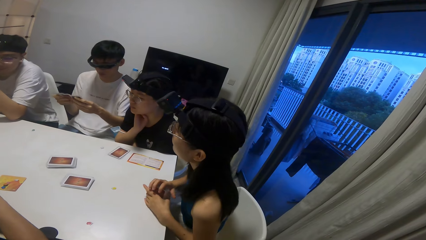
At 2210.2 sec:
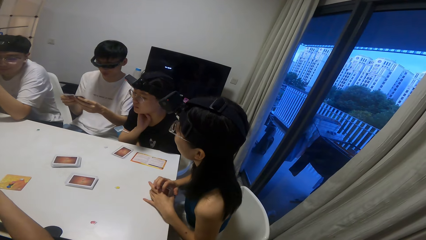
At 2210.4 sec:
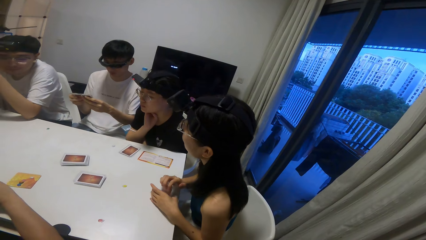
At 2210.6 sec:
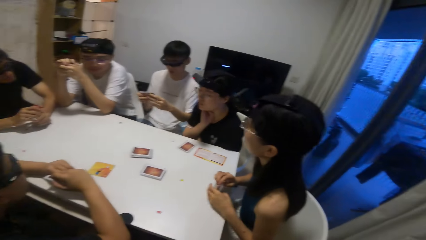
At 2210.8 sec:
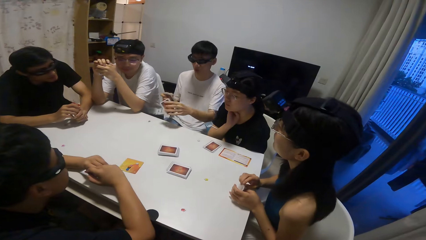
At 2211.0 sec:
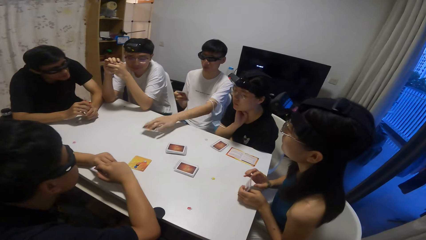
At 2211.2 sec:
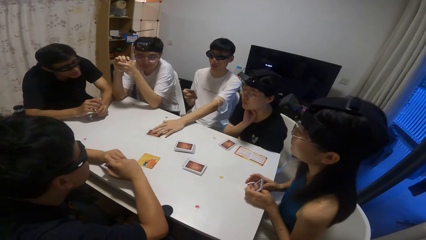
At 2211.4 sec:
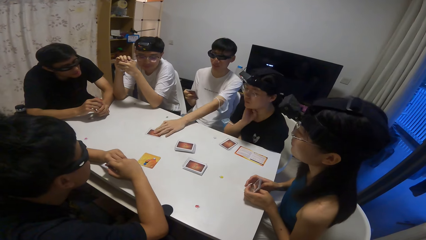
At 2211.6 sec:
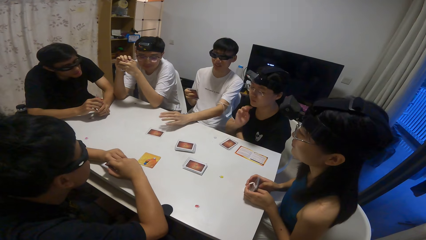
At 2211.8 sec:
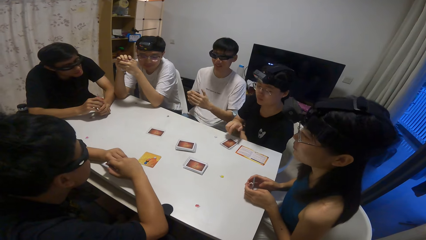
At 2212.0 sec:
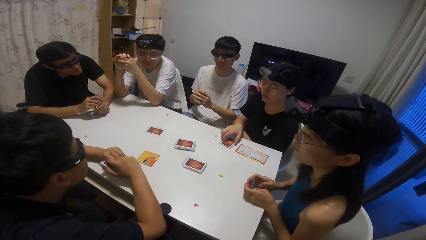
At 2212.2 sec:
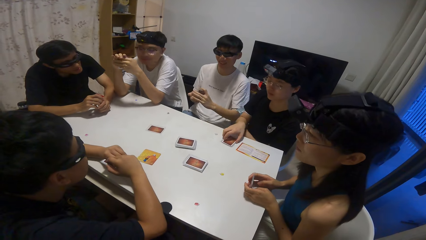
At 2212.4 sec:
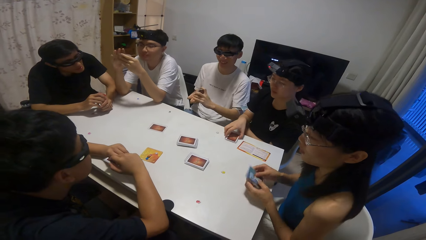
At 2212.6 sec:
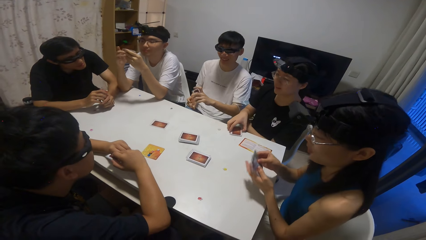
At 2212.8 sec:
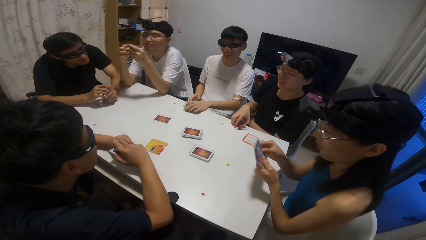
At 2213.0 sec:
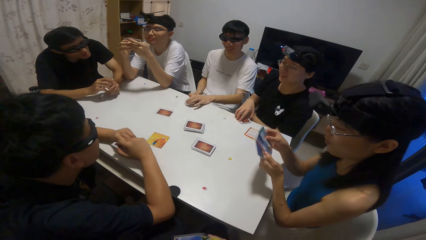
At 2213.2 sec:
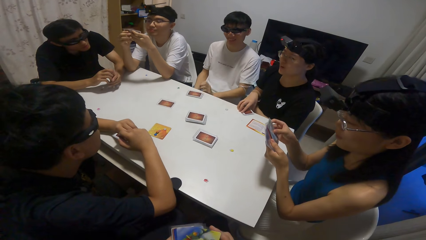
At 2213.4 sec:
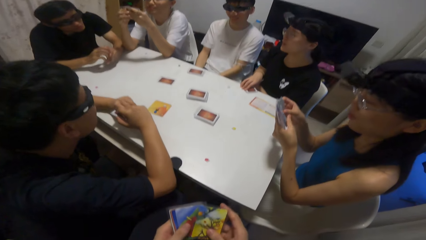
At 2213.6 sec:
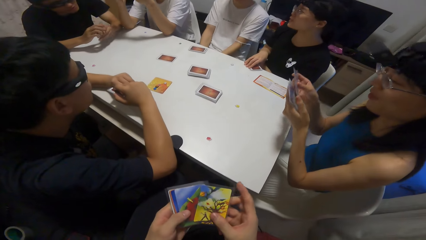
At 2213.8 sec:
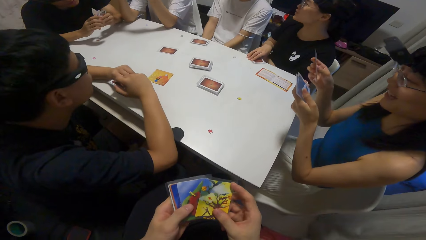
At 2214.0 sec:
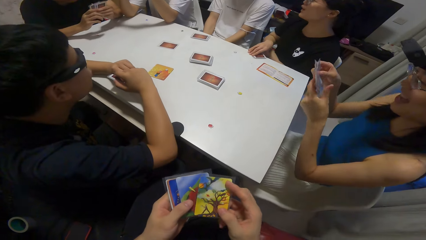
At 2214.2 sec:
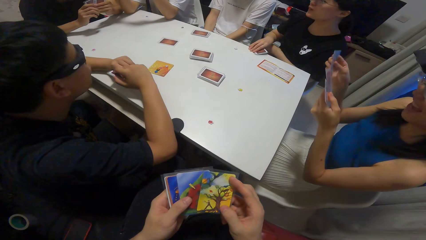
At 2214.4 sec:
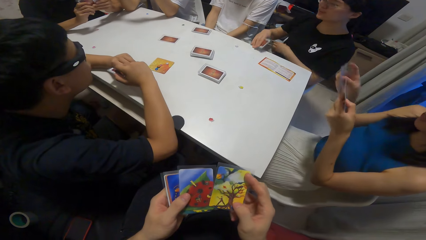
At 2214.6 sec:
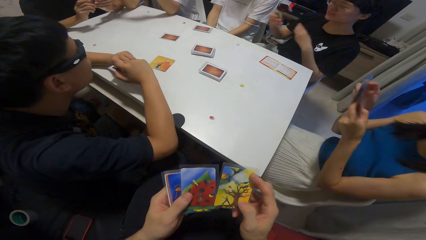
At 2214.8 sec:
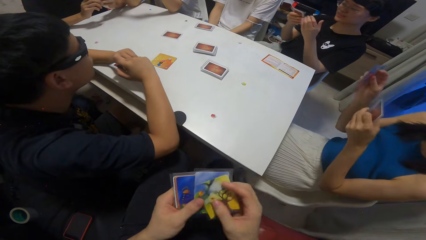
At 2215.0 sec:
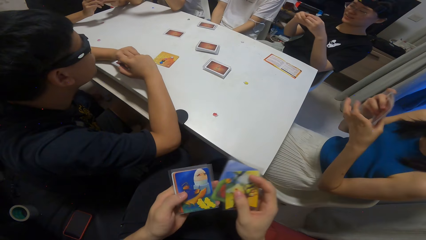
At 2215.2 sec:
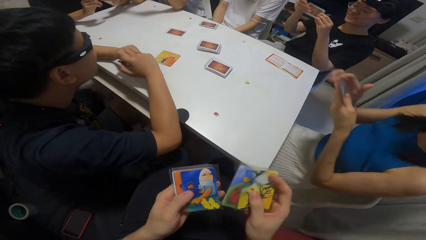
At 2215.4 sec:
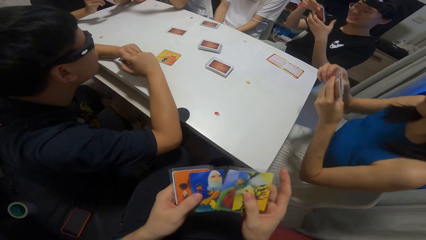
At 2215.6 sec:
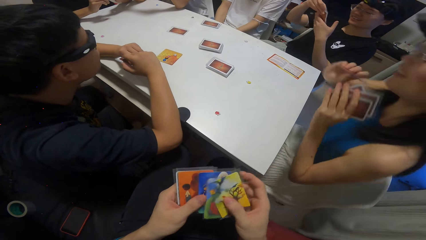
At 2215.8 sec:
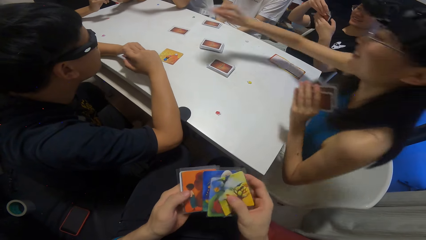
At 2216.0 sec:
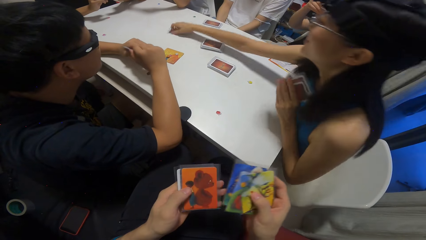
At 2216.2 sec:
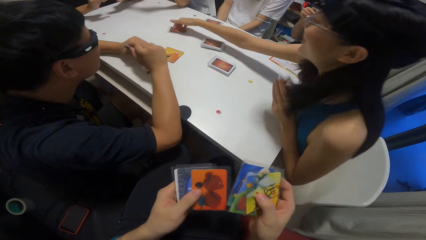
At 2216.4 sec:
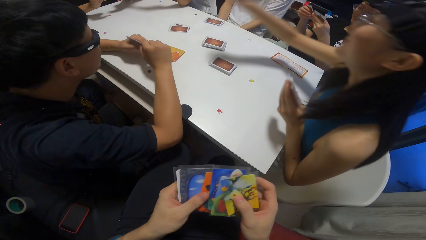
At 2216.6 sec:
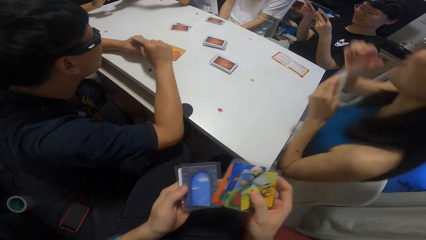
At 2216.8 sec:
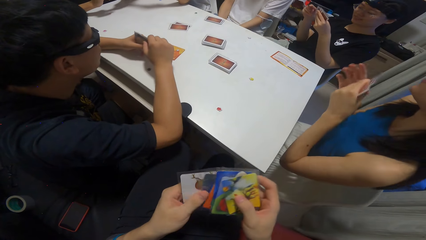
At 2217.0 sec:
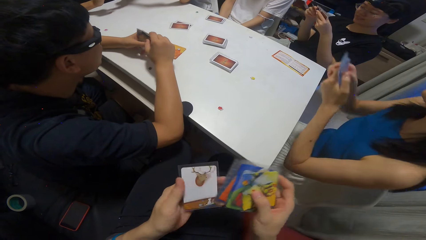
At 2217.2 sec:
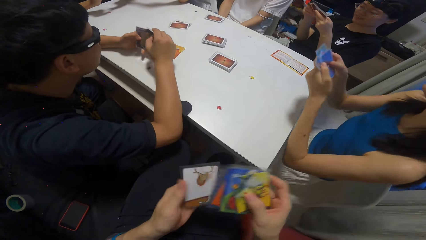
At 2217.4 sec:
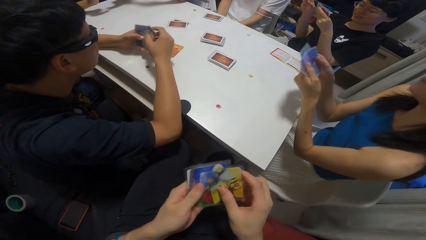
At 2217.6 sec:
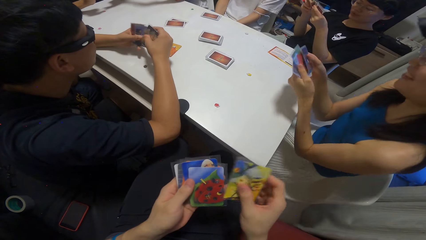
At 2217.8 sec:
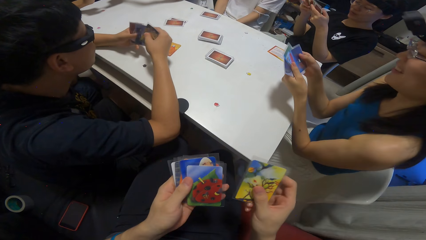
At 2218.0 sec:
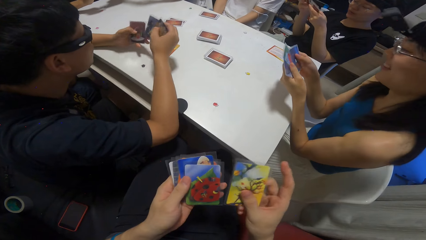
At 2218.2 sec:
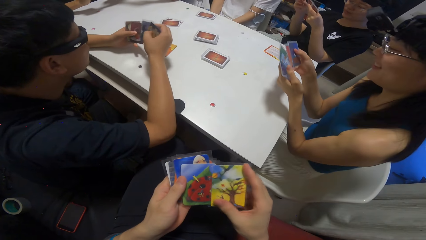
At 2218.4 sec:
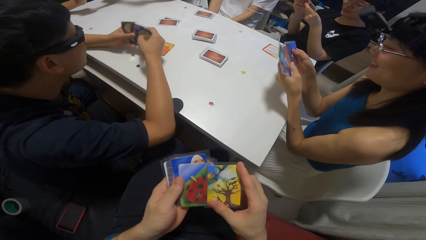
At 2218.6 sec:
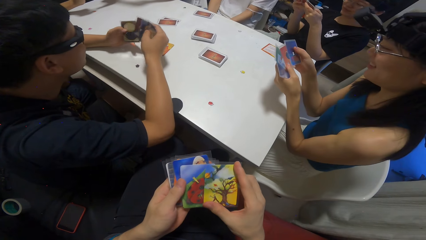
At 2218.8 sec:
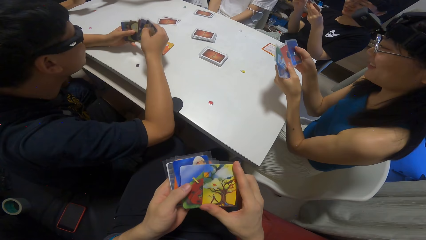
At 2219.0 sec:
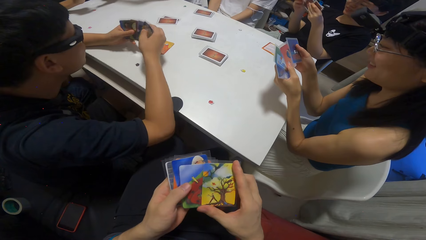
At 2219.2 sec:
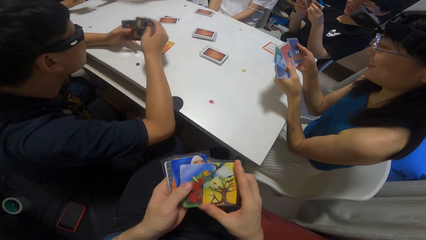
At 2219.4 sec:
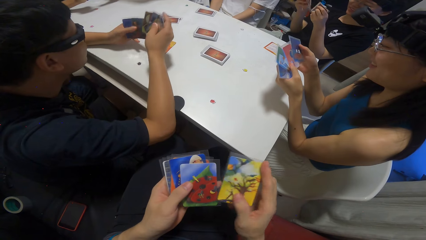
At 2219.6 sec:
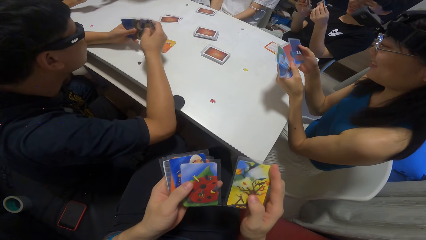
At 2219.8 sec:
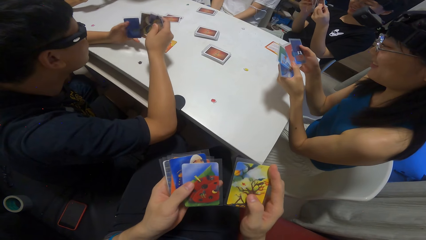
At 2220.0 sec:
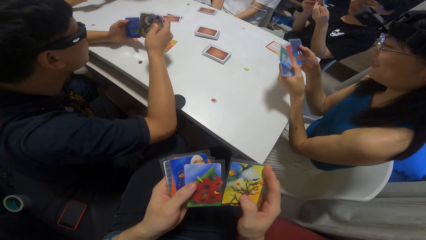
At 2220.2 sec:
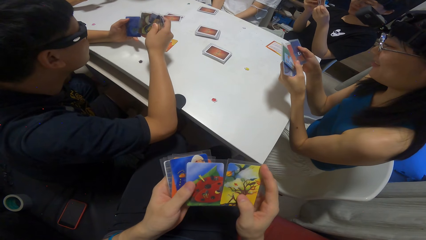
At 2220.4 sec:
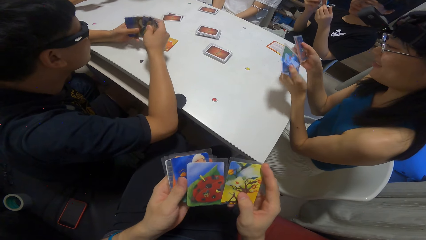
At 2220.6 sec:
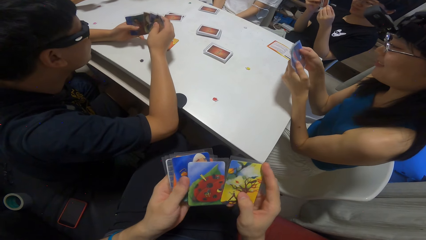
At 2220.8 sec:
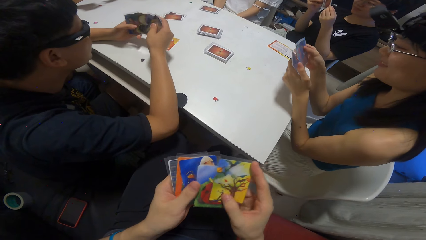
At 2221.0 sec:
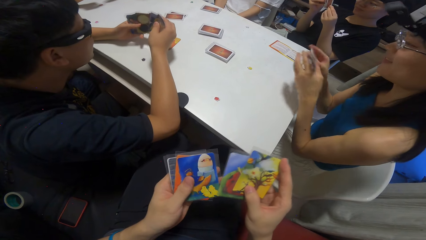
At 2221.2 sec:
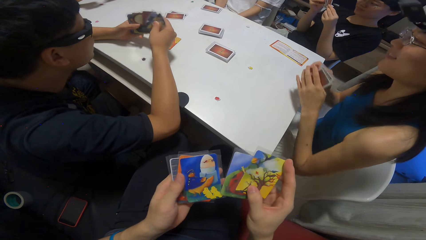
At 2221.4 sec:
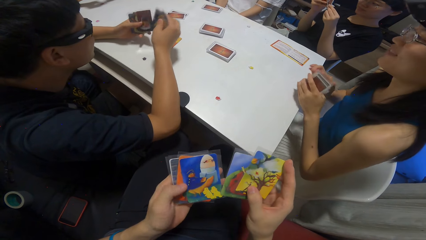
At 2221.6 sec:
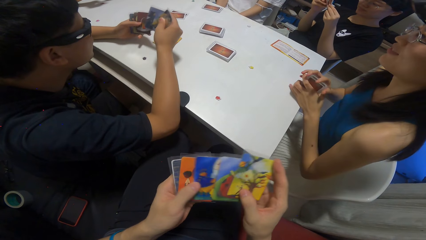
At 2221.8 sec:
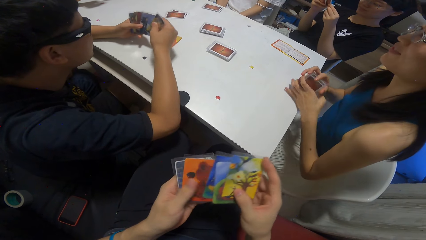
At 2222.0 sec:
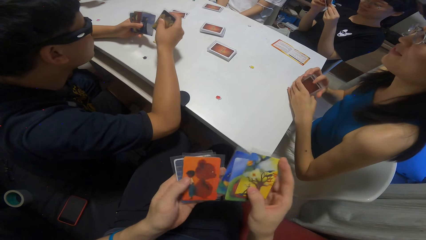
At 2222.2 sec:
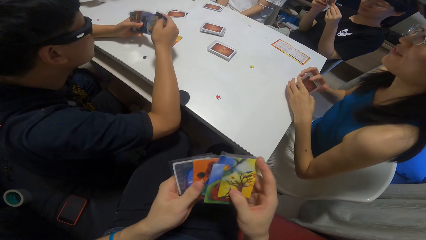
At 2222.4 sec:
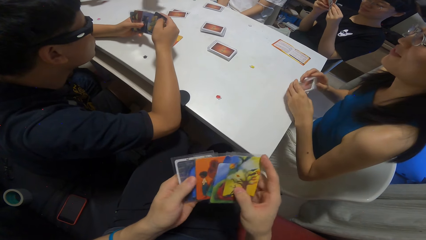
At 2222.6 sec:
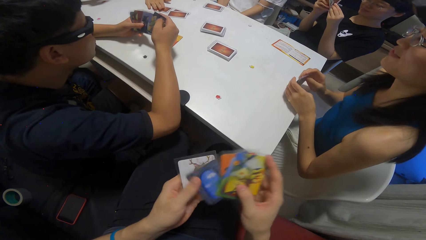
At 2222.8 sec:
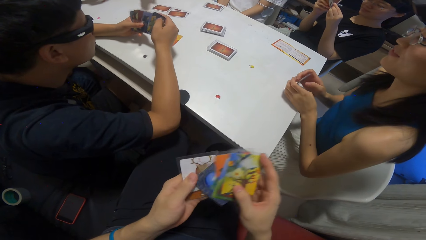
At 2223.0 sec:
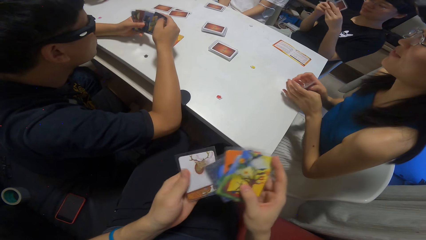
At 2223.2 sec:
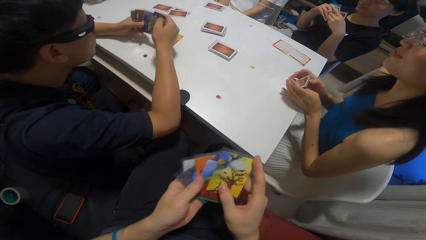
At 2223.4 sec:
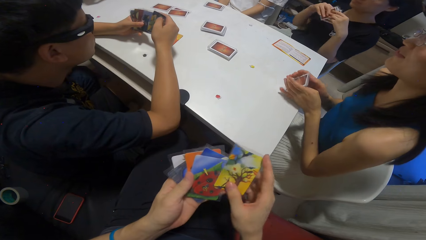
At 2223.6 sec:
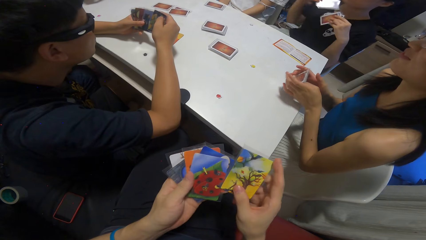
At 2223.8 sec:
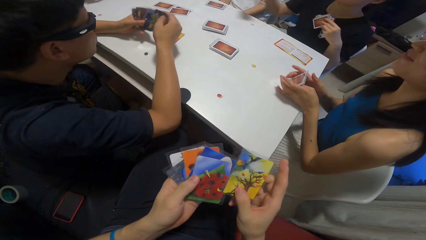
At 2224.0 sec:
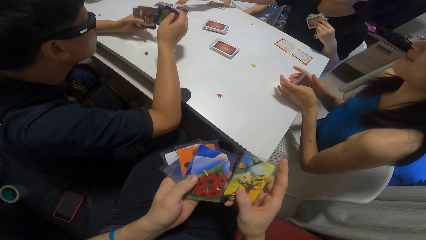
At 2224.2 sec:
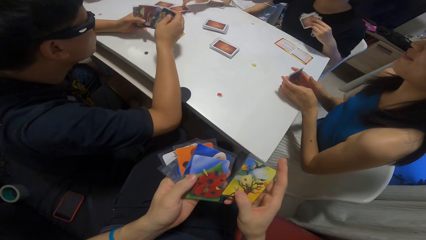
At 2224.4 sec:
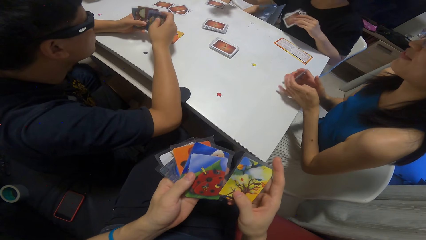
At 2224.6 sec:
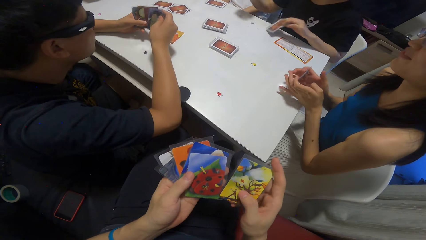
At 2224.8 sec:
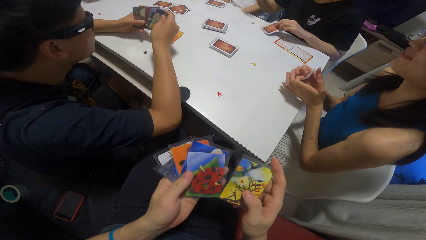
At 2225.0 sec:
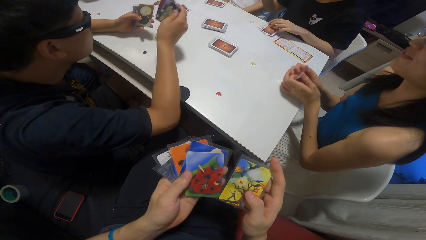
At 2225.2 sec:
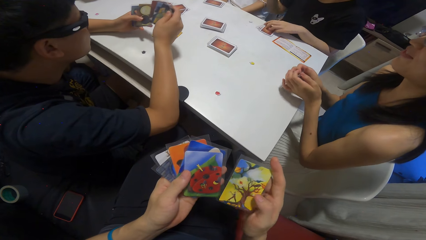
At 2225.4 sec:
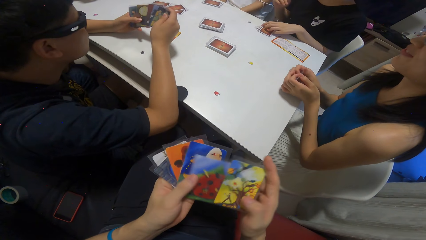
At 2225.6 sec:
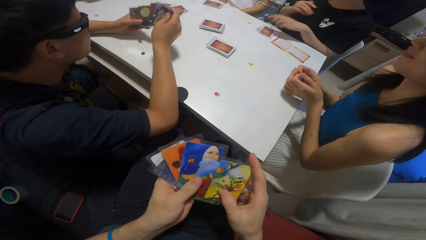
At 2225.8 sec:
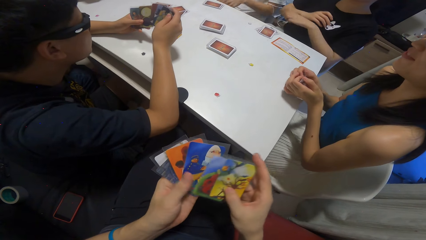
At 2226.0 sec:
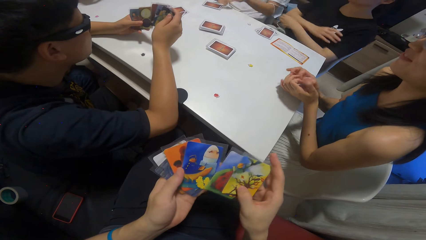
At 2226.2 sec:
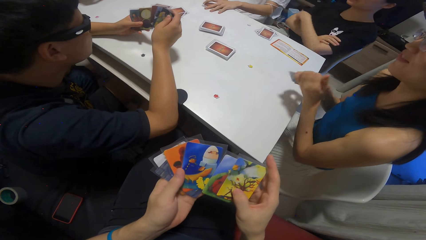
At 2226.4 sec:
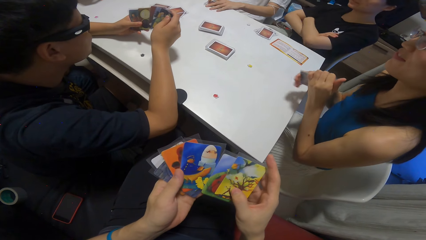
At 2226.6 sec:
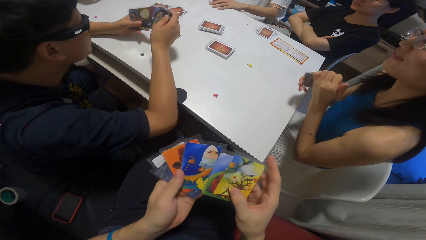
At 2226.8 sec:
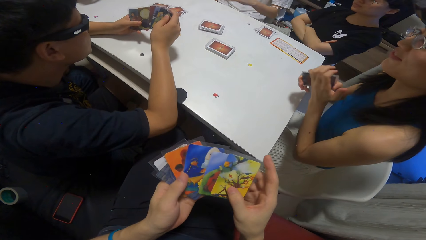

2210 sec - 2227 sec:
A boy drops a card on the table. A girl picks up some cards on the table with her right hand. Another girl drops a card on the table. A person counts the cards. Another person places a card on the table. The first girl drops a card on the table.
